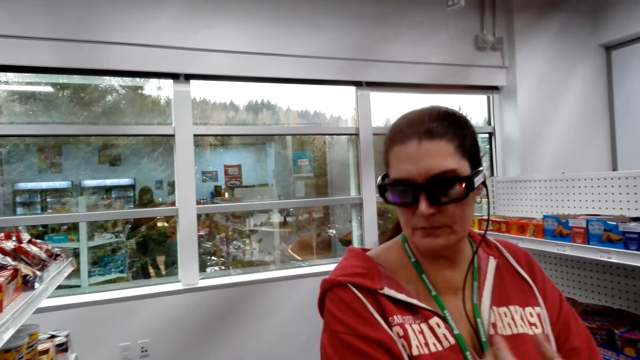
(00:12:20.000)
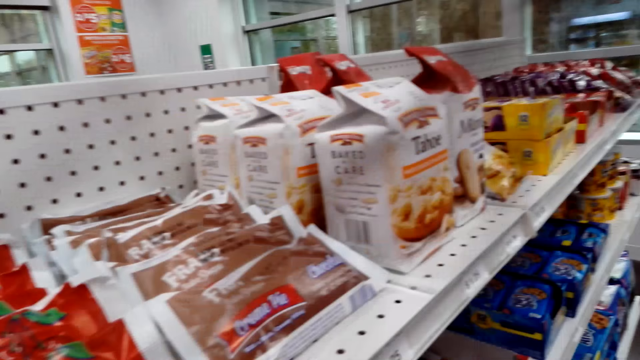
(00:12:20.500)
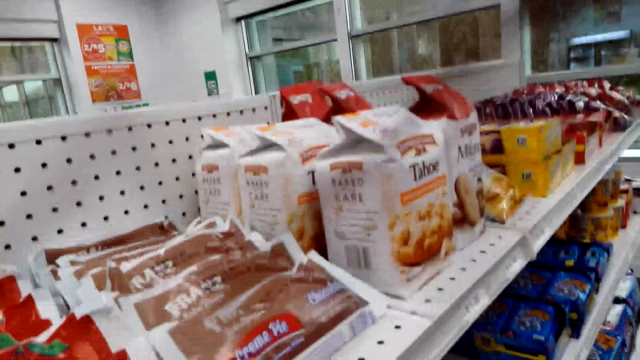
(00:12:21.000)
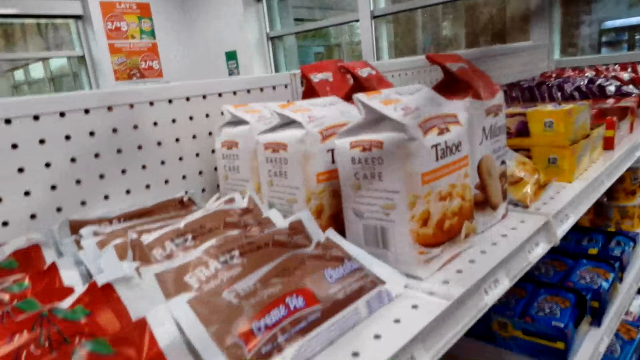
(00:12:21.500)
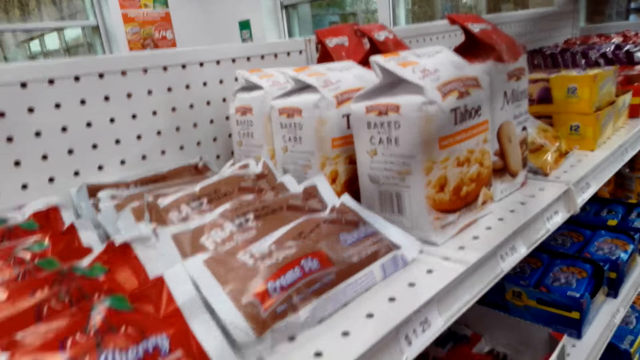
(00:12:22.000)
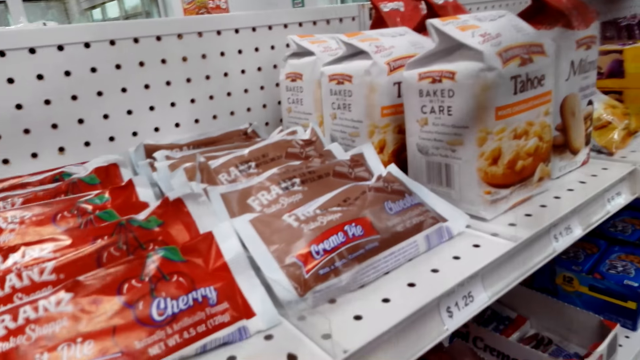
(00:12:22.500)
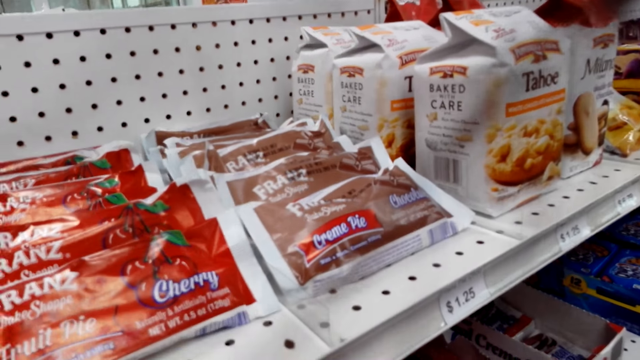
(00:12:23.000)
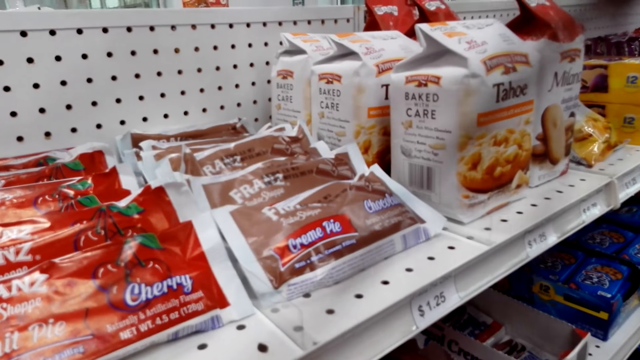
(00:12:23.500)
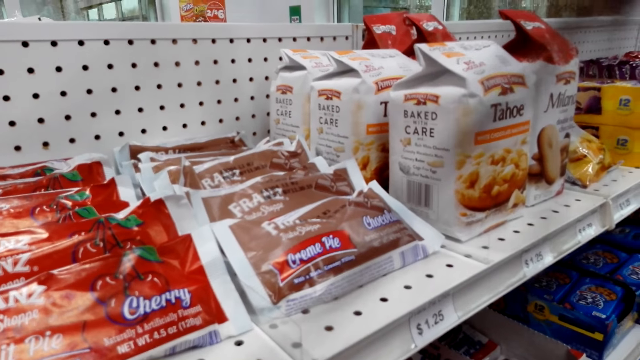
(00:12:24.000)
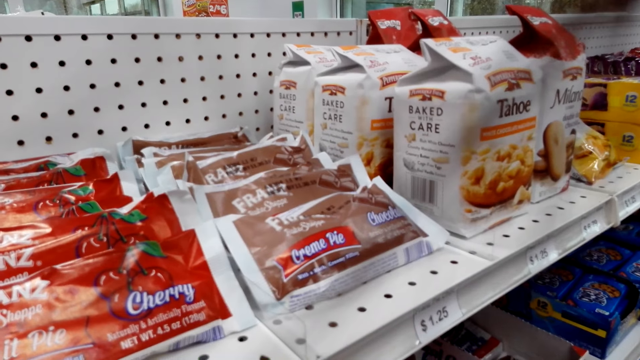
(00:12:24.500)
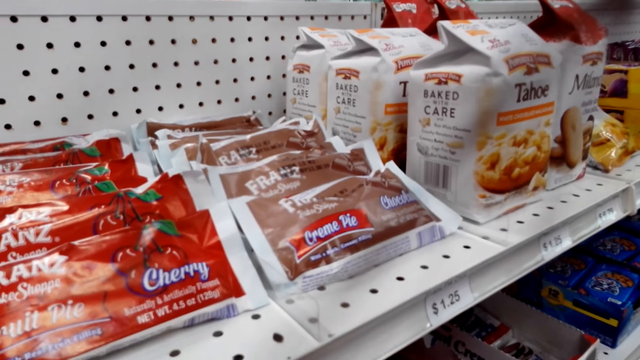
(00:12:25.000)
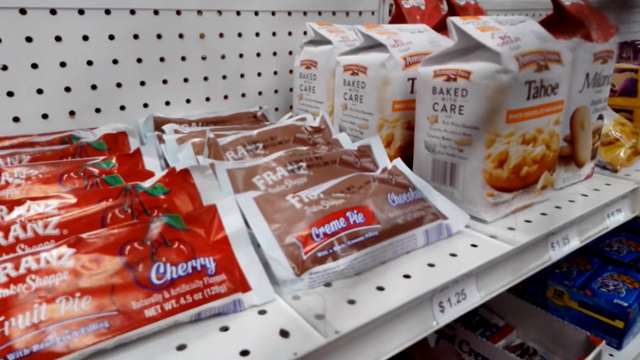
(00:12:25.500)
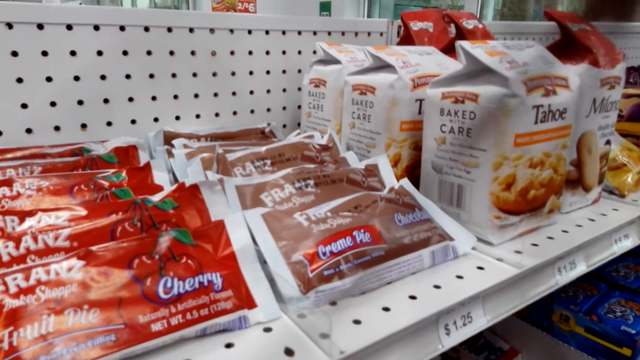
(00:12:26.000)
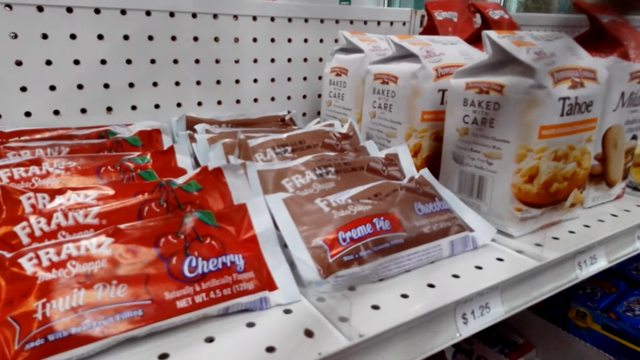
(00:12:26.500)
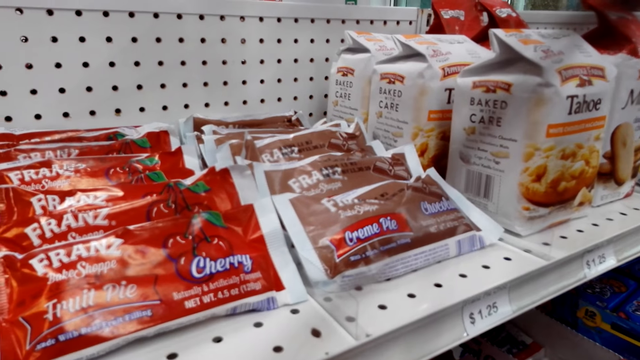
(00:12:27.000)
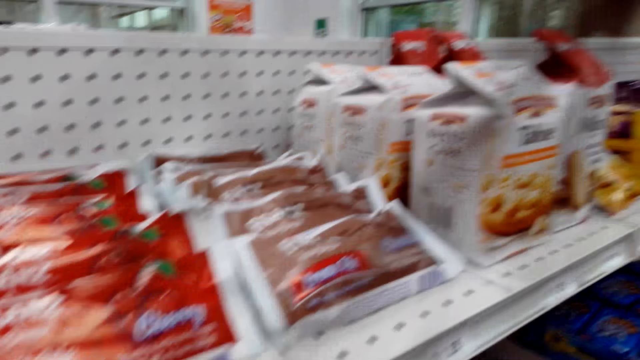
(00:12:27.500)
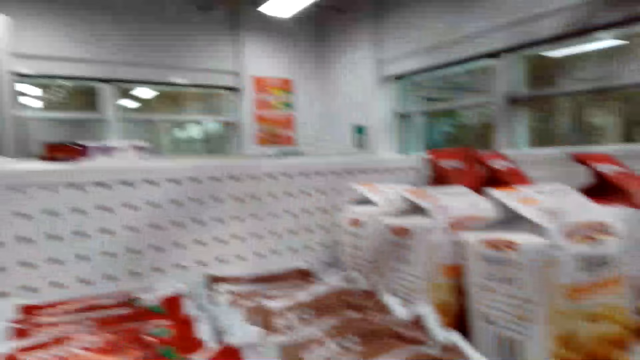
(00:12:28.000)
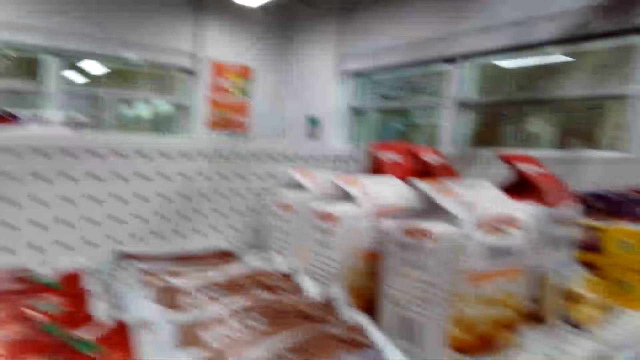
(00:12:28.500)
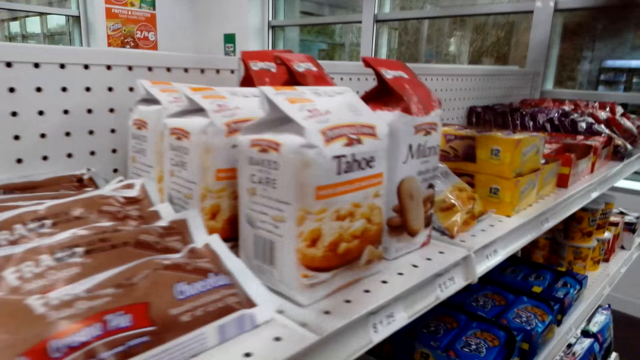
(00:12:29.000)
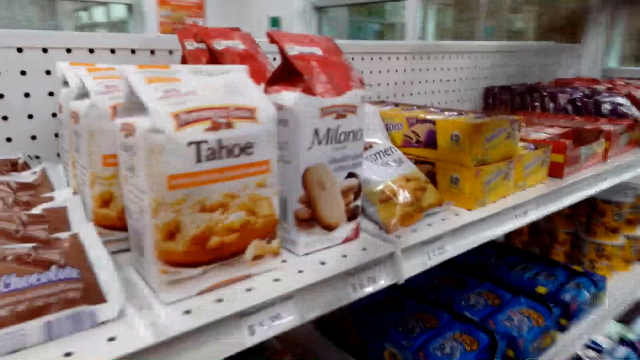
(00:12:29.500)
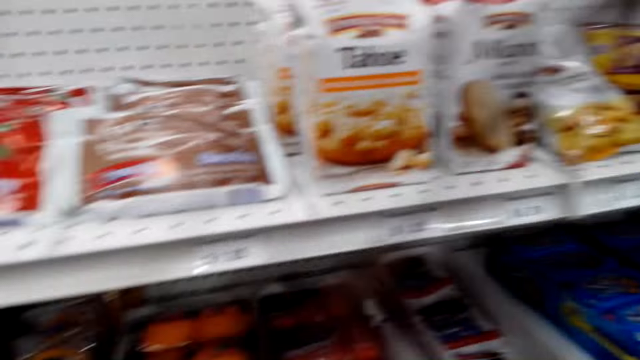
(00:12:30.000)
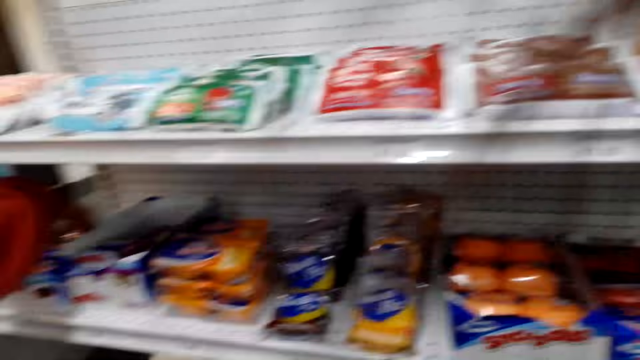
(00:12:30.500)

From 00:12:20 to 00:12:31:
The camera wearer stares at the rack. They talk to a woman.

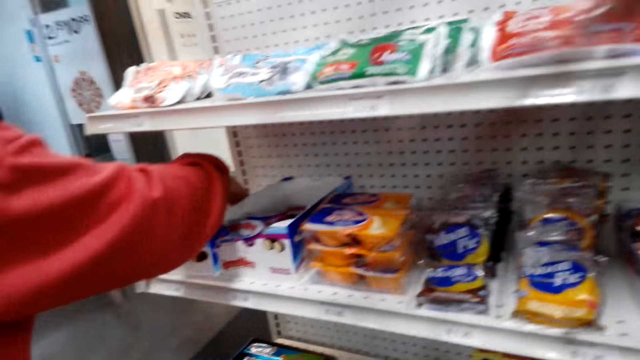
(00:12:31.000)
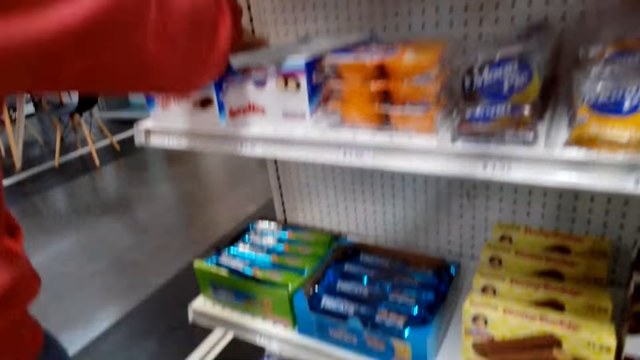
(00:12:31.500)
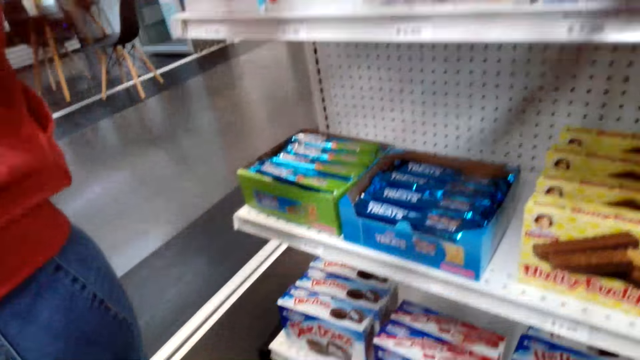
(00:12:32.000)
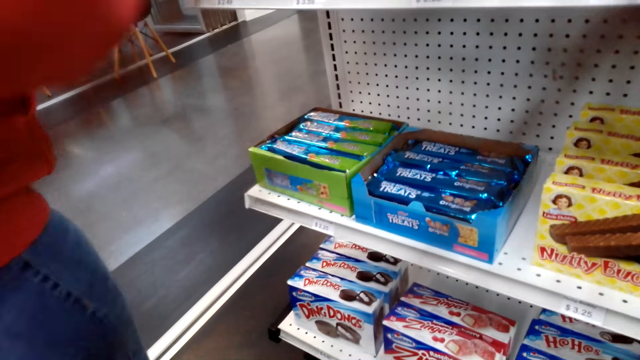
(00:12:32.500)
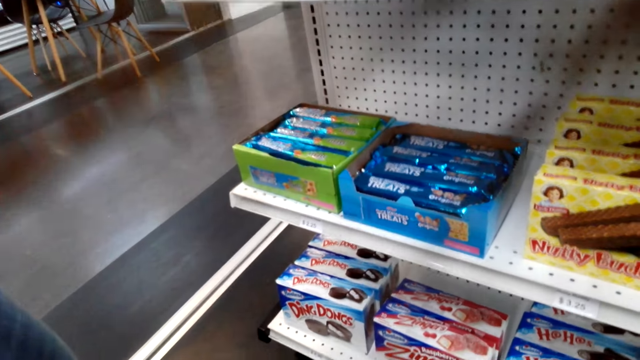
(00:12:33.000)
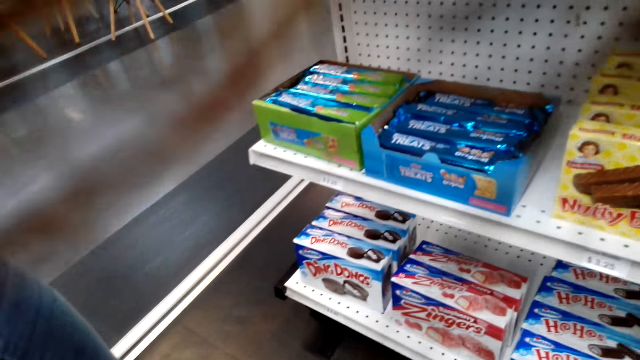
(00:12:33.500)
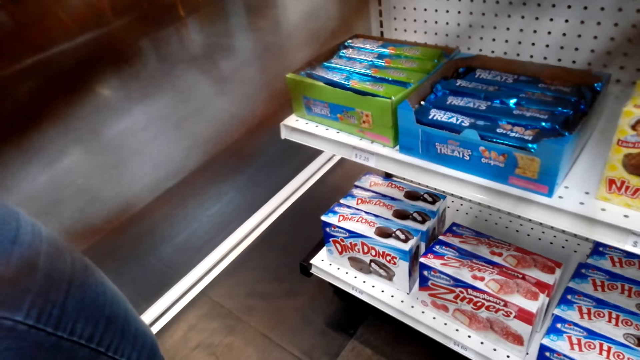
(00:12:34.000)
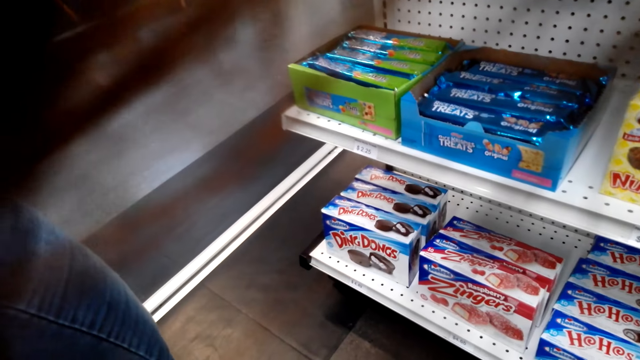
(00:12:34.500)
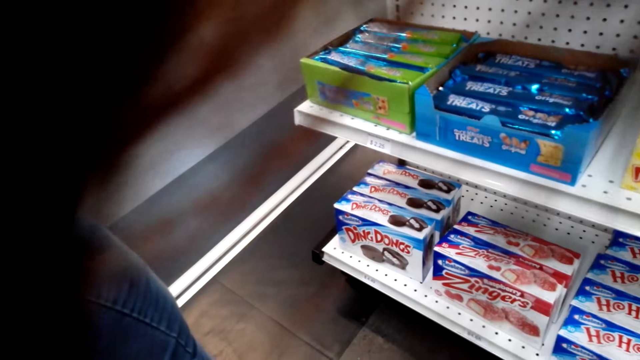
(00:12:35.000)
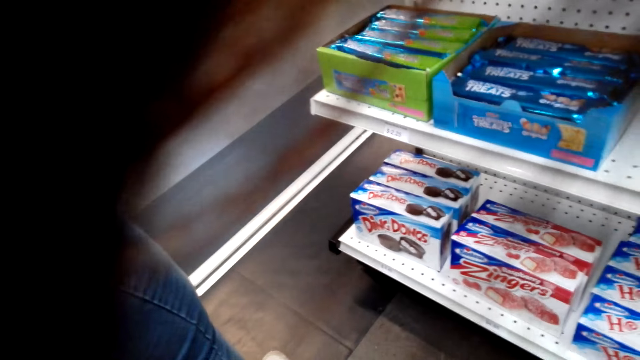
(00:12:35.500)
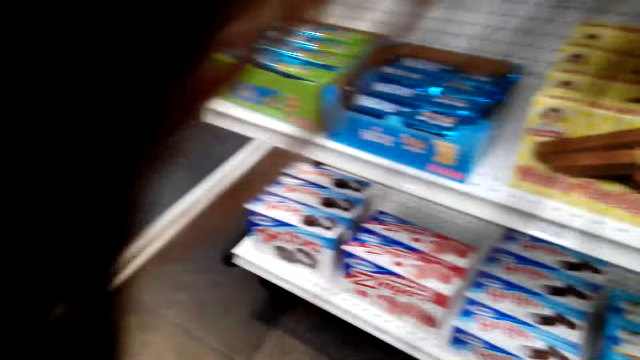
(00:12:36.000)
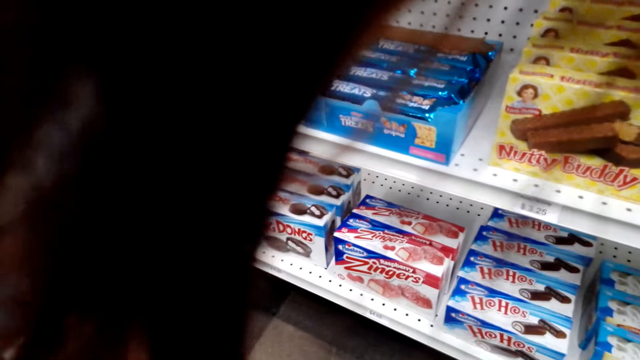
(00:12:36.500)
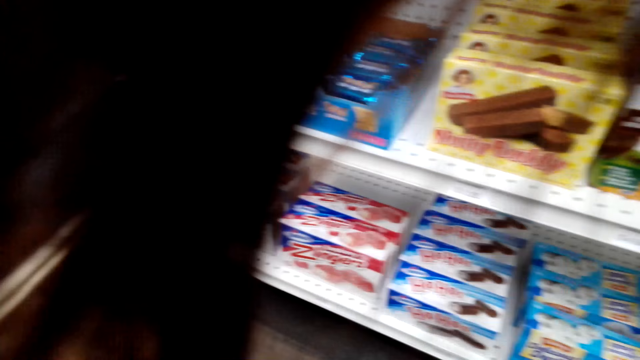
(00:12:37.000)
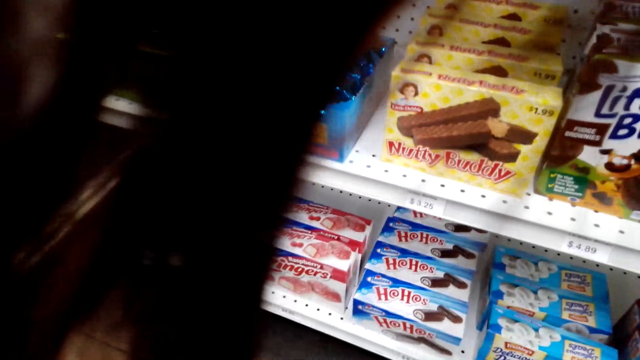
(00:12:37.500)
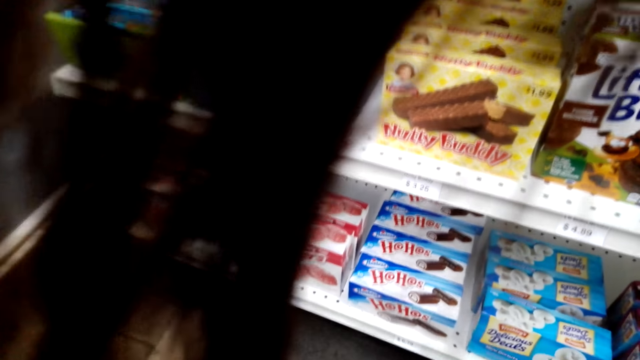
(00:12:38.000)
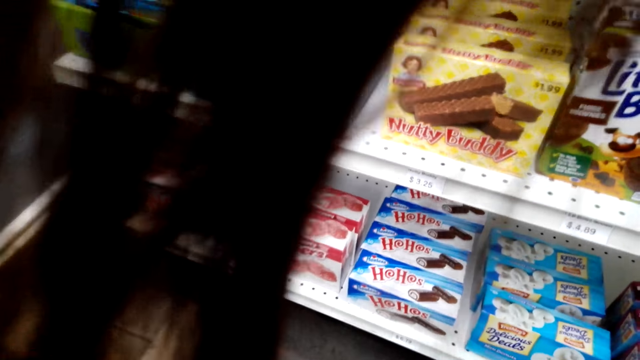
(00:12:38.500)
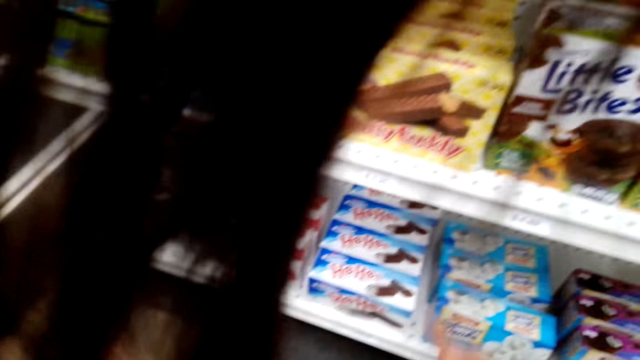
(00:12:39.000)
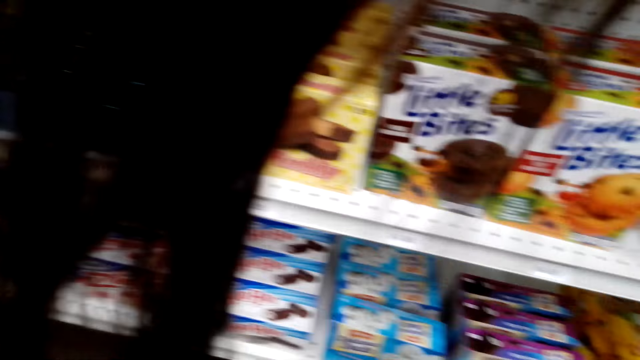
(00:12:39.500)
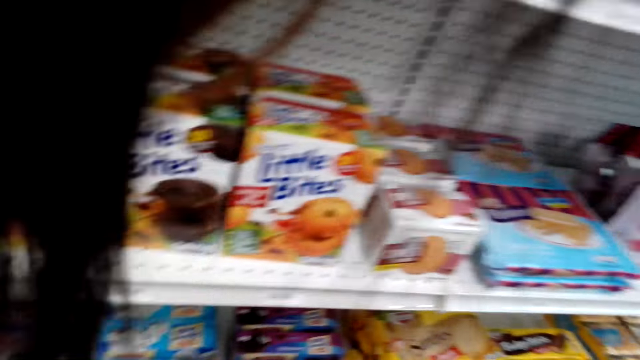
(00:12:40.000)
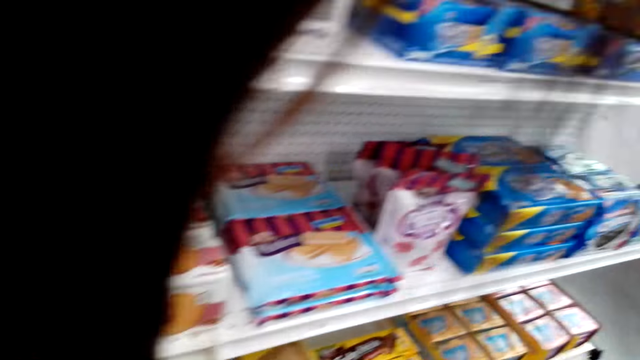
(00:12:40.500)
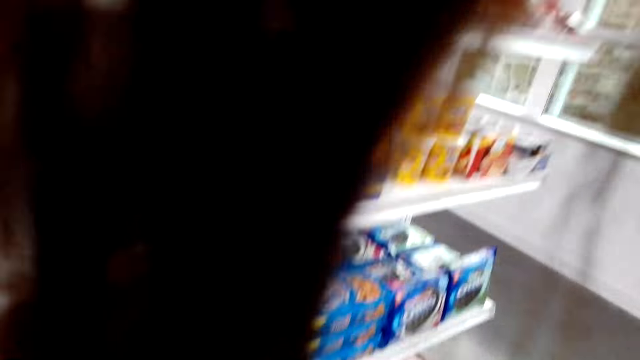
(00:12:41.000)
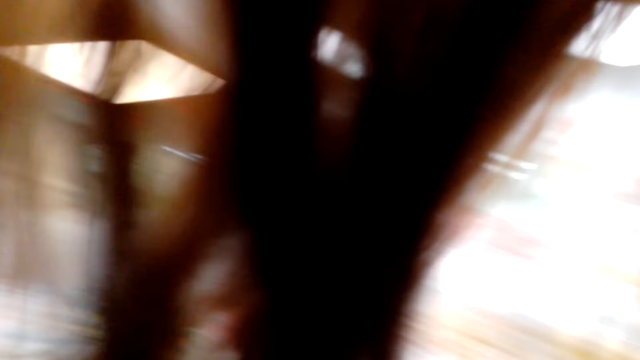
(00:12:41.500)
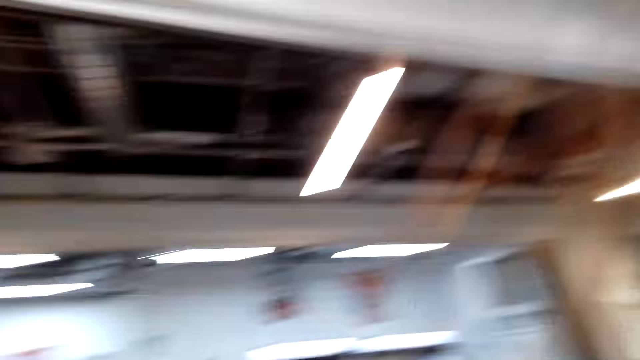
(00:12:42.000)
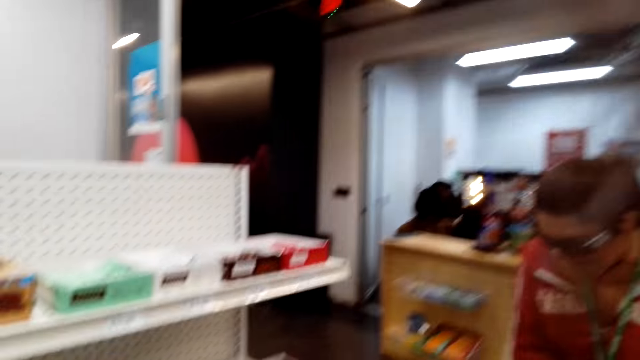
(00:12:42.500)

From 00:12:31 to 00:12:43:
The camera wearer inspects the racks. A woman picks a peanut butter. The camera wearer talks to the woman. They look around.
